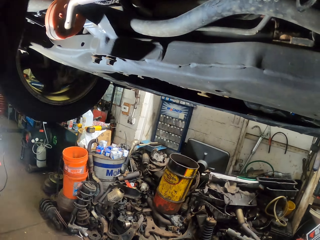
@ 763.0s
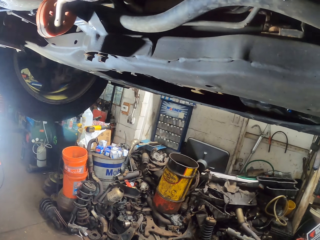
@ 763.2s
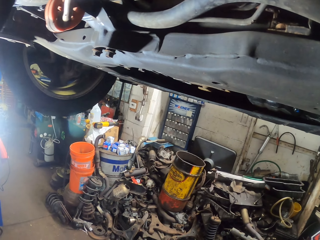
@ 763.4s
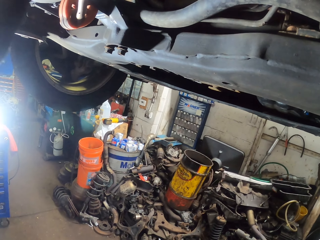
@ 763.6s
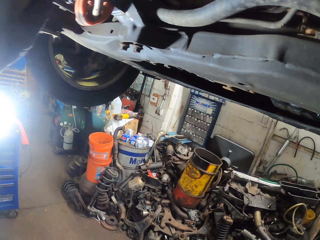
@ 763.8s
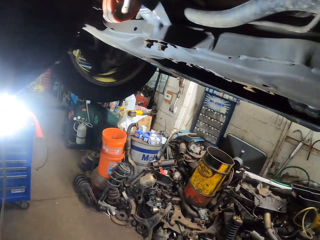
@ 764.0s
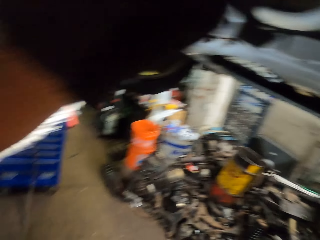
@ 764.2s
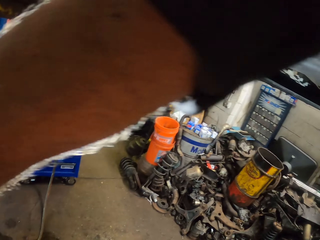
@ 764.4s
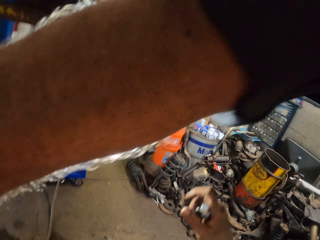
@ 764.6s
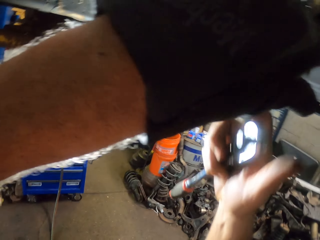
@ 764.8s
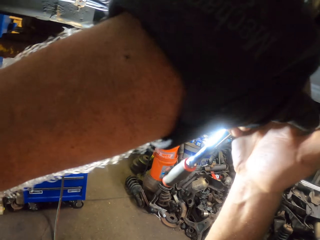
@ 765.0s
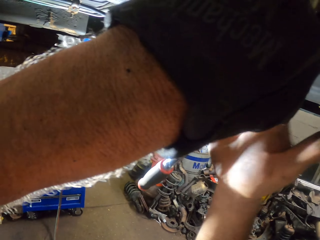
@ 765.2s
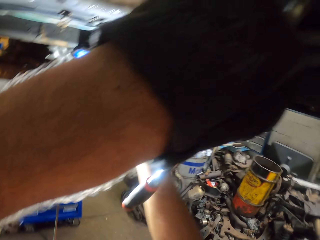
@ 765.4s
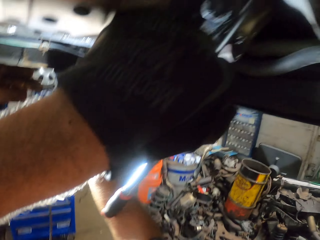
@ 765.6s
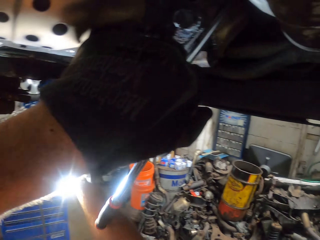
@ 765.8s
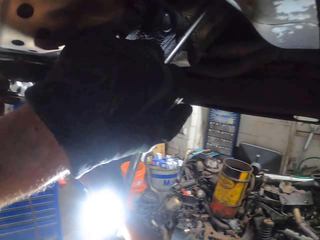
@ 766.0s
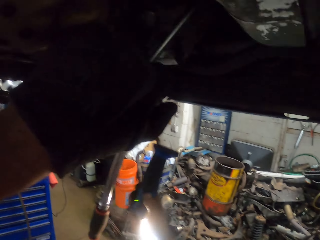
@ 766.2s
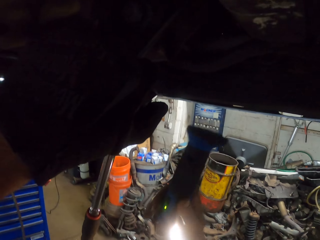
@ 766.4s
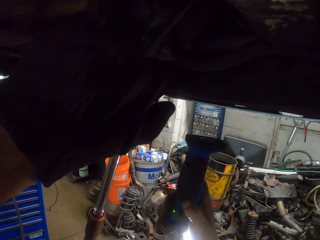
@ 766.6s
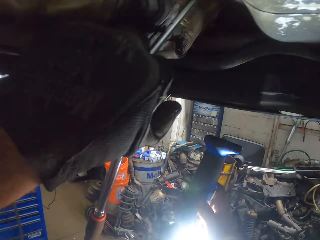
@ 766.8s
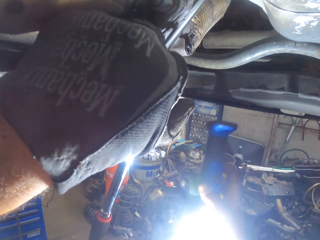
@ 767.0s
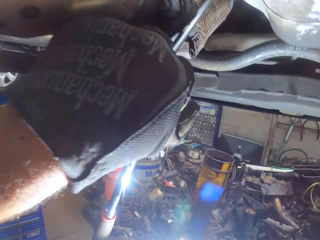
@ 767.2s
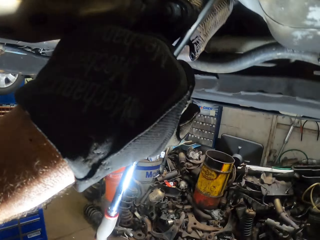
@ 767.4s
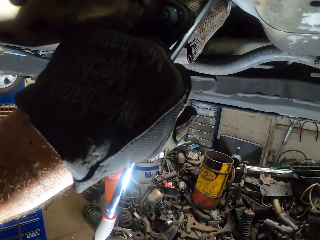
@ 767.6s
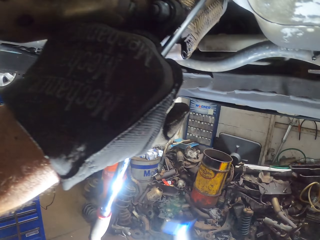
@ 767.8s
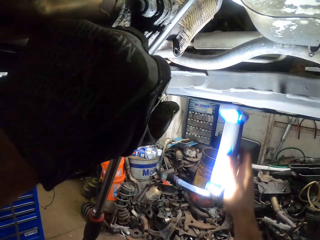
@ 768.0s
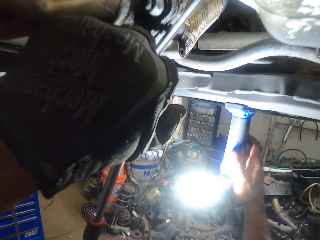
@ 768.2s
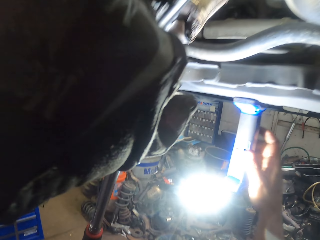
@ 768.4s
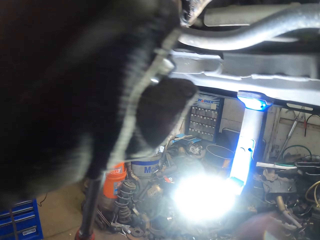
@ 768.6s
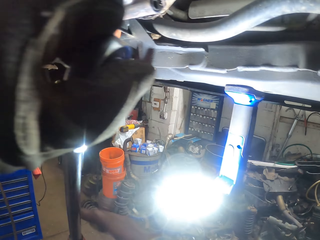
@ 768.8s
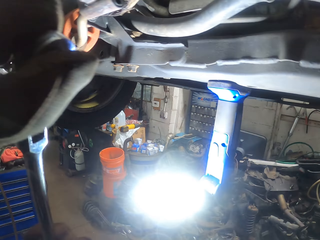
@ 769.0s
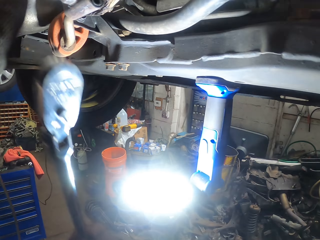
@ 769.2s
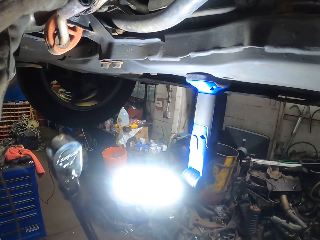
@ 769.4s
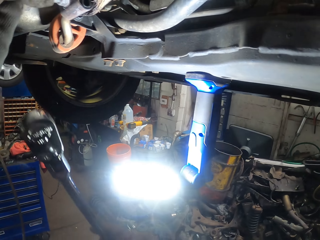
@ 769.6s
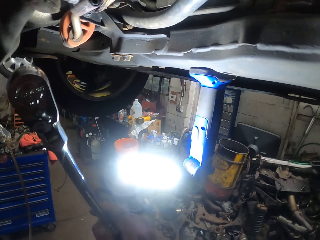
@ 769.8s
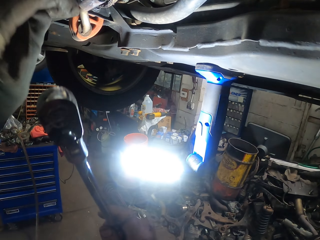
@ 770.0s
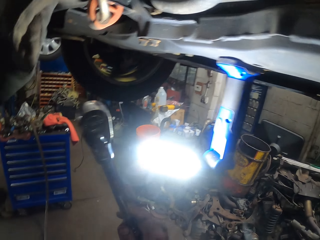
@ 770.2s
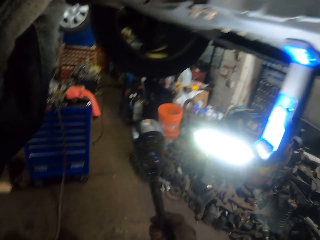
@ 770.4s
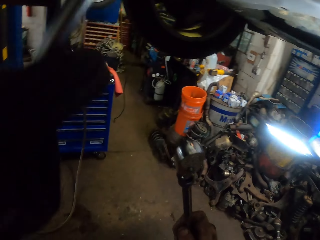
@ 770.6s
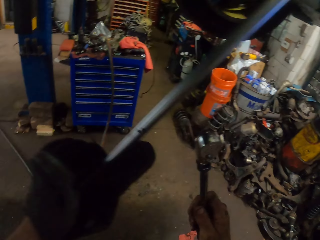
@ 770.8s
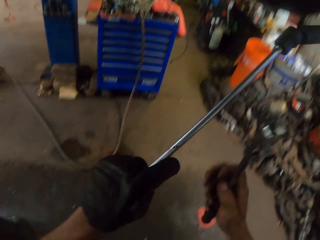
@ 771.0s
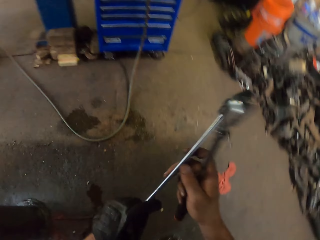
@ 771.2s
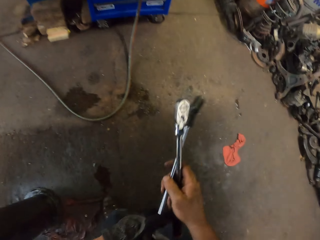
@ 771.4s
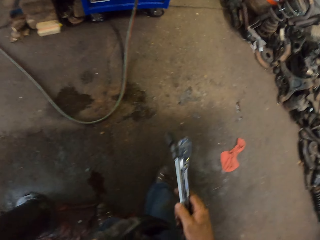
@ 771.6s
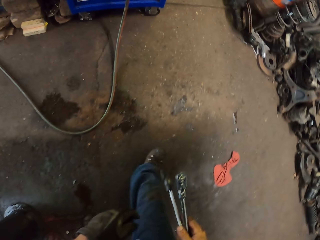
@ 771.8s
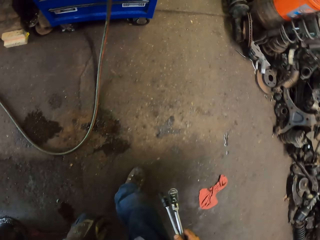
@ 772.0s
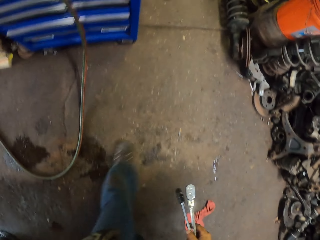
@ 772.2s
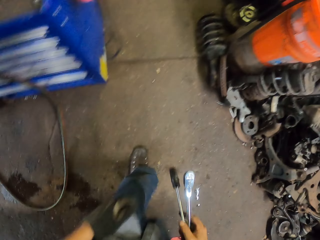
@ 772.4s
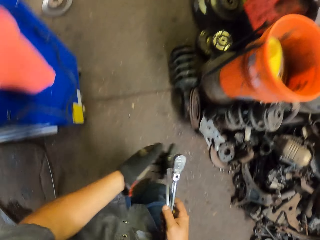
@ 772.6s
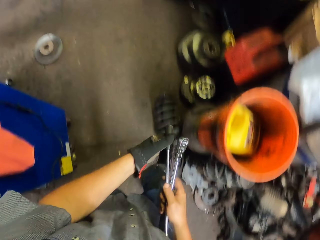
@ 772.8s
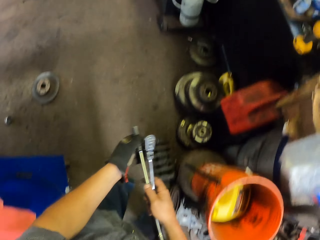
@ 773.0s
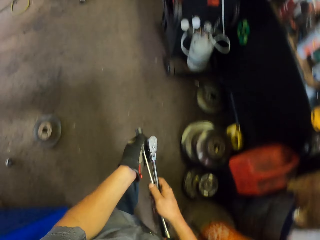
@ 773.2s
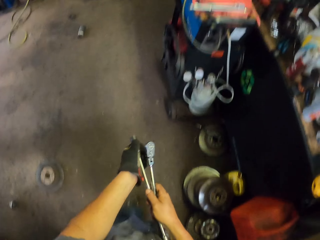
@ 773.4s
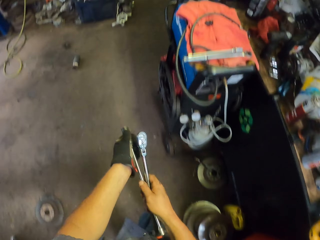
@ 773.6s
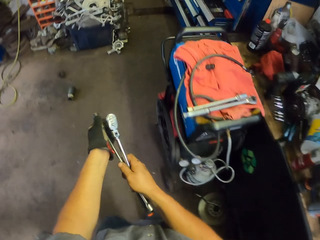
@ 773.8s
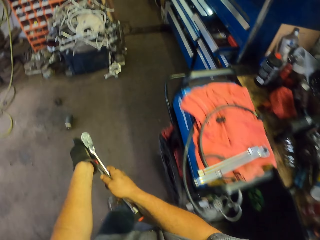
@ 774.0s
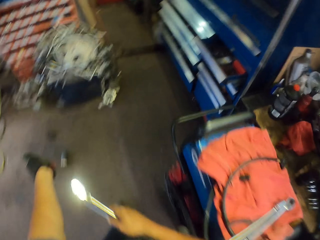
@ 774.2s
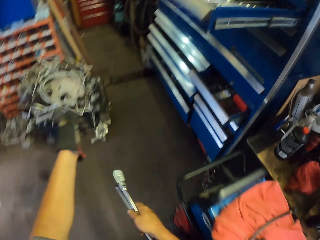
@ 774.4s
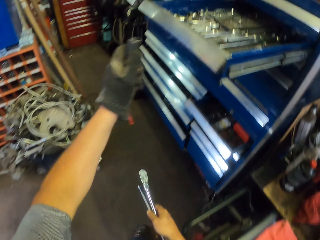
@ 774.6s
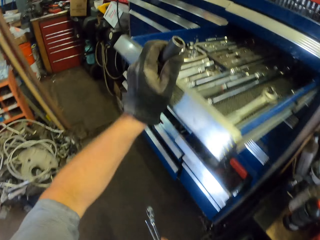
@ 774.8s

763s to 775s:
The camera wearer swings the right hand. They pick up a torch with the right hand. They light the engine with the torch. They attach the torch to the engine under the vehicle. They swing the right hand. They pull the socket off the ratchet. They hold the ratchet wrench with the right hand. They turn the bolt with the ratchet. They pull the ratchet off the engine. They swing the left hand. They switch the ratchet to the other hand. They hold the torque spanner with the right hand. They walk around the garage. They pull the socket off the ratchet with the left hand.

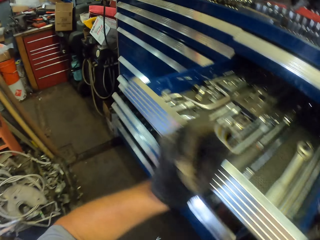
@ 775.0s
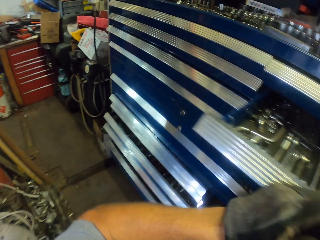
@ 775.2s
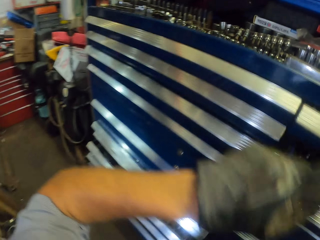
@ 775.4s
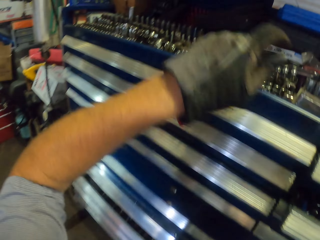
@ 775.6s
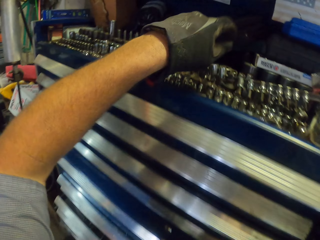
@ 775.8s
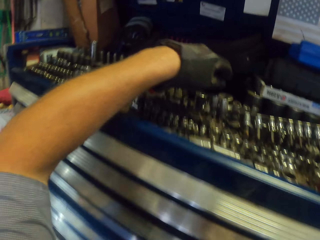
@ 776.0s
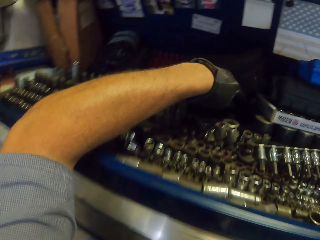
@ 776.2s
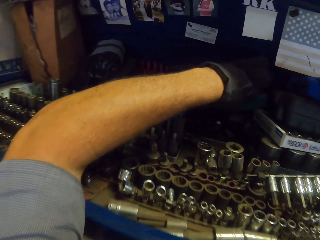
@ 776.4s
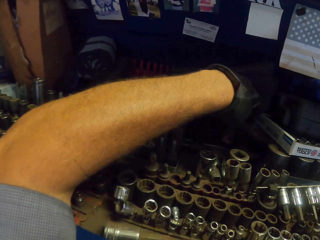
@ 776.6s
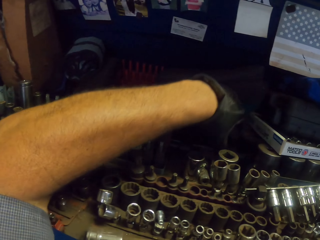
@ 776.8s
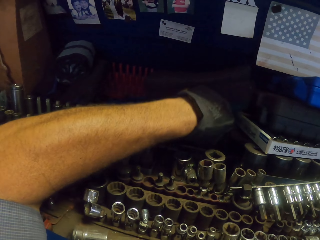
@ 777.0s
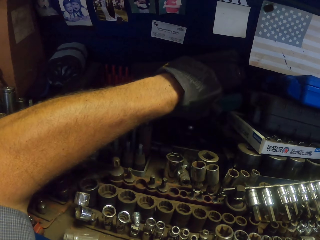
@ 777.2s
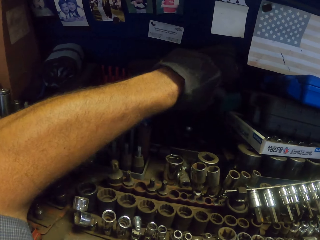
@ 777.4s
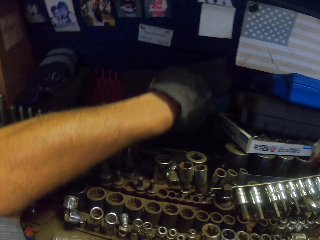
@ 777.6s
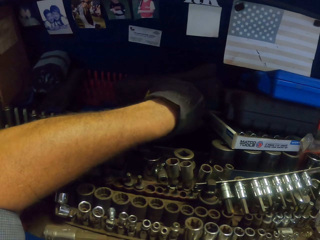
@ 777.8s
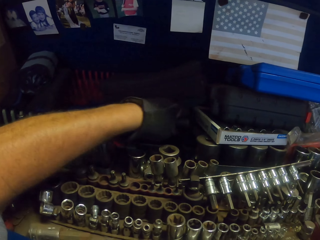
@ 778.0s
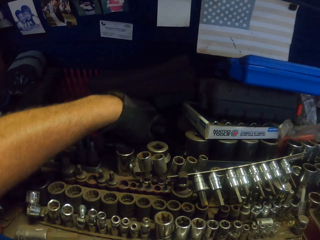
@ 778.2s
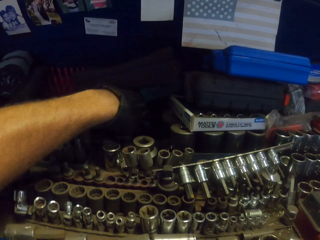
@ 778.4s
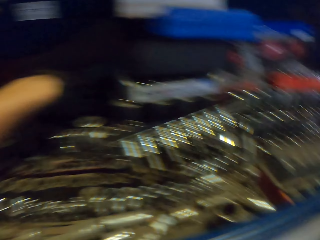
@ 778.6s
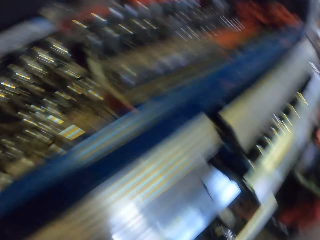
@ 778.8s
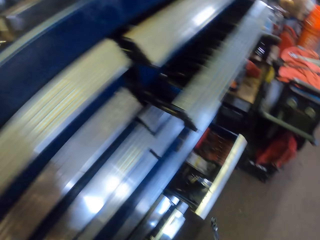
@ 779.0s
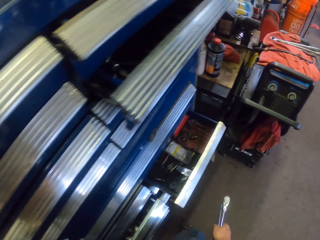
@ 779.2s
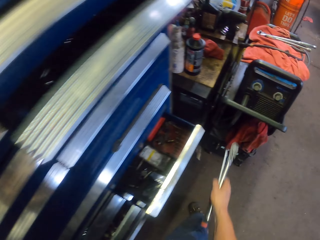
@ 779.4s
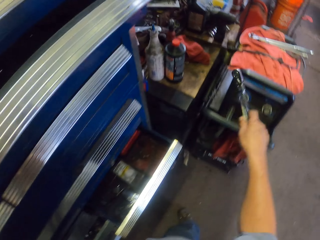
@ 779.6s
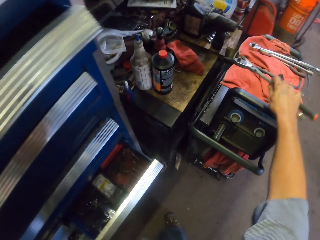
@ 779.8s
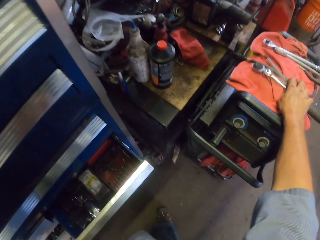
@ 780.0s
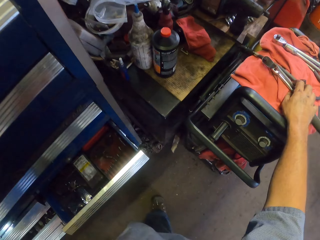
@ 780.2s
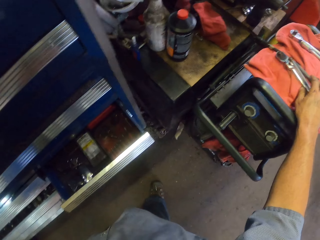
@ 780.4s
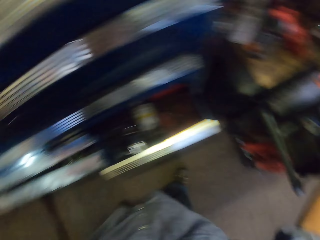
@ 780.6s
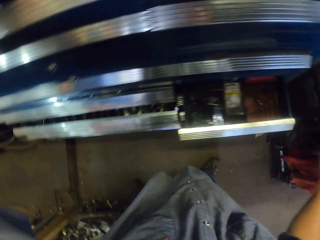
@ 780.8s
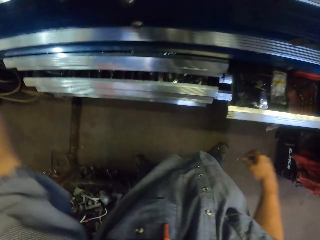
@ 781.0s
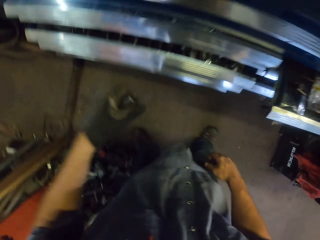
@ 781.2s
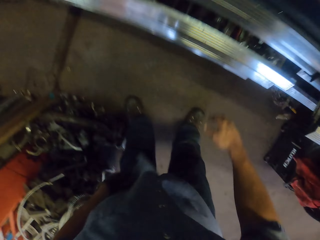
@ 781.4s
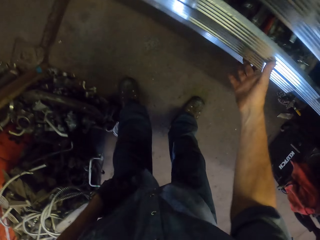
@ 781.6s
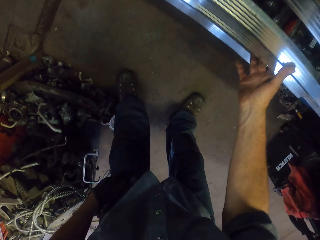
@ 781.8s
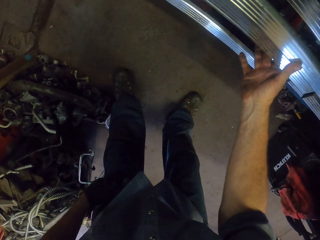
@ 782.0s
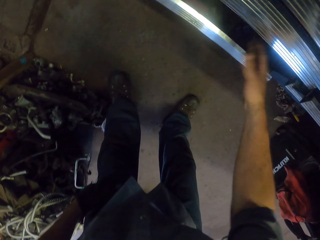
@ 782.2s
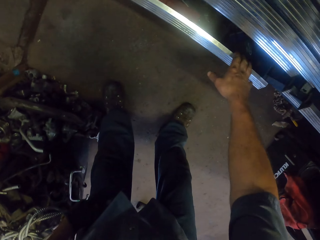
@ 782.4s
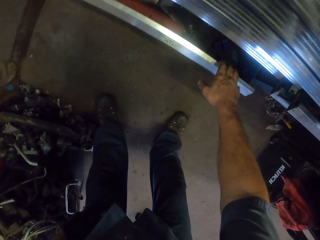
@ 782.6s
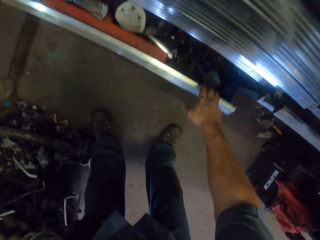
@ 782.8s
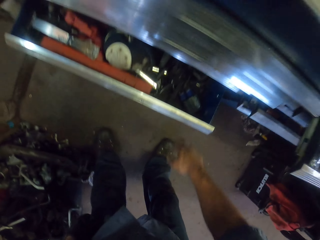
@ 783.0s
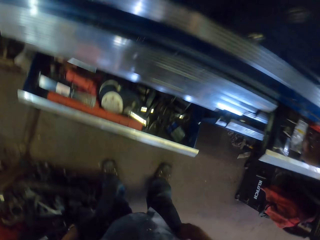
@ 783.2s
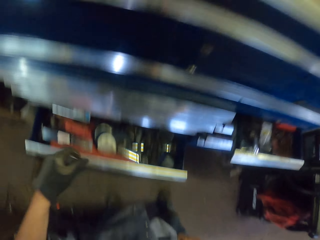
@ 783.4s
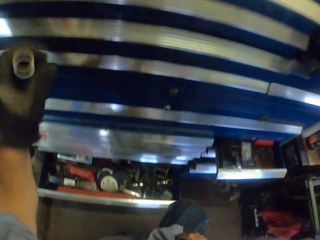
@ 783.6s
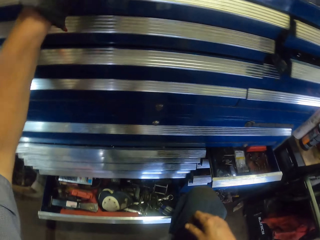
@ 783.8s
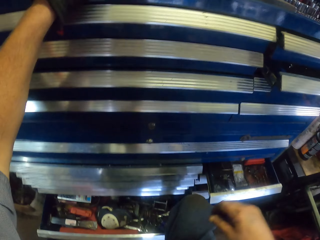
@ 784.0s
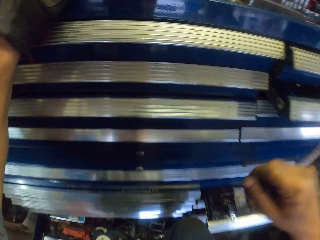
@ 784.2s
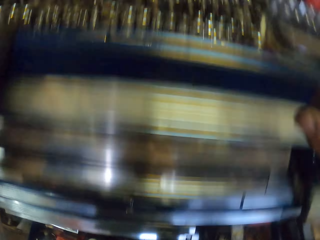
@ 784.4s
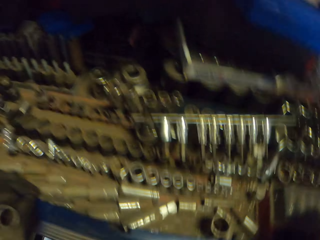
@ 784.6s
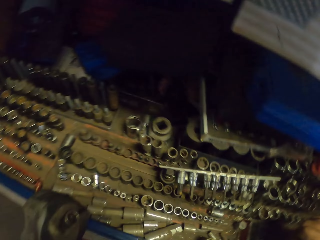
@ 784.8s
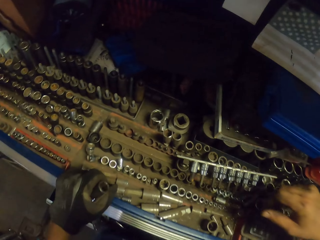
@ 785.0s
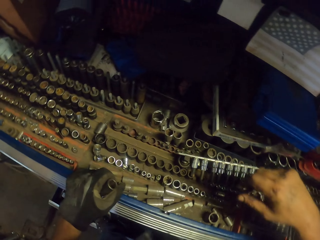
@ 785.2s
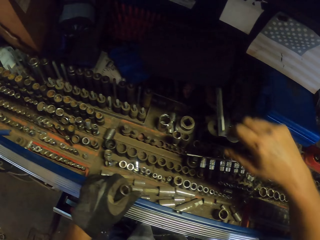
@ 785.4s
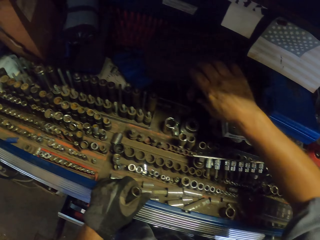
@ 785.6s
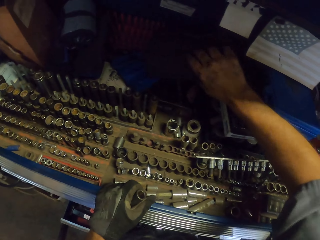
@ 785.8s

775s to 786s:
The camera wearer walks around the garage. They swing the left hand. They close the drawer with the left hand. They swing the left hand. They pick up a bolt. They touch the socket tool with the left hand. They stare at the floor. They step toward the trolley. They swing the right hand. They drop the ratchet wrench. They put the socket wrench on the trolley. They swing the right hand. They hold the bolt. They close the drawer with the right hand. They open the drawer with the right hand. They swing the left hand. They stand up. They swing the right hand. They lean the left hand on the drawer.
